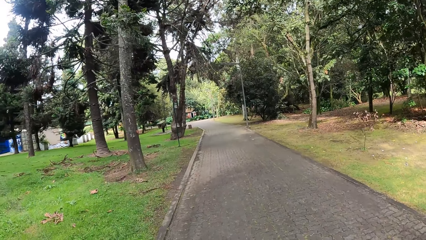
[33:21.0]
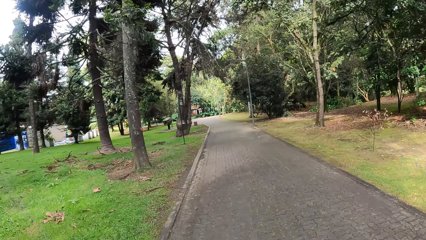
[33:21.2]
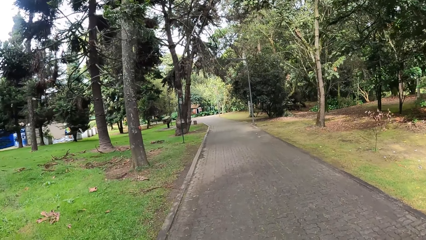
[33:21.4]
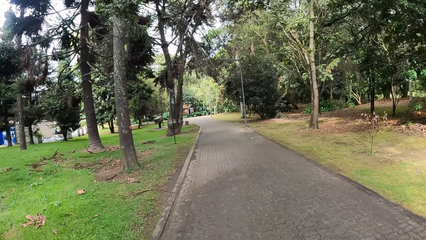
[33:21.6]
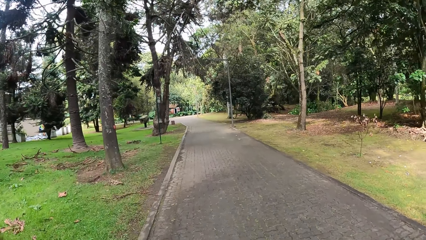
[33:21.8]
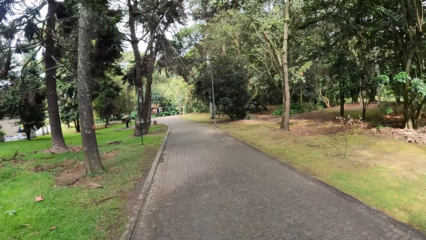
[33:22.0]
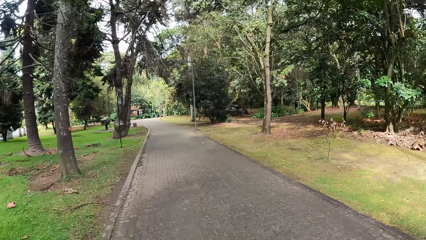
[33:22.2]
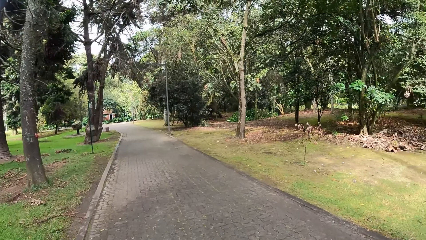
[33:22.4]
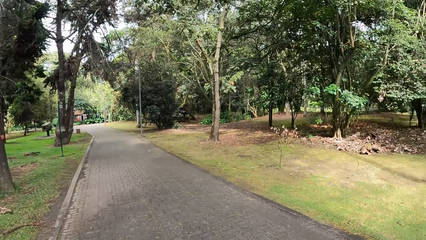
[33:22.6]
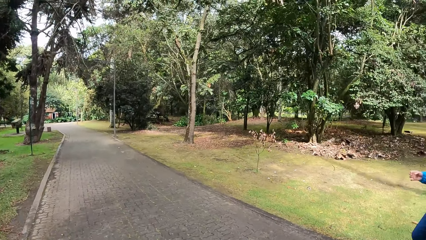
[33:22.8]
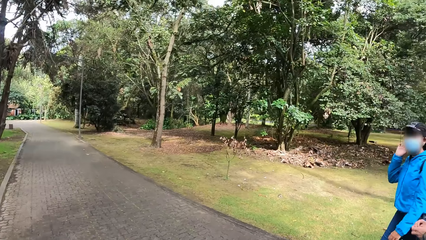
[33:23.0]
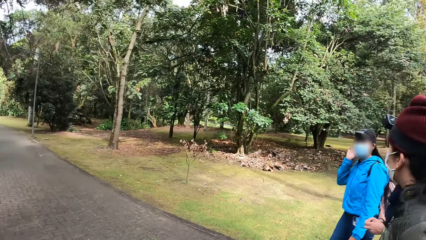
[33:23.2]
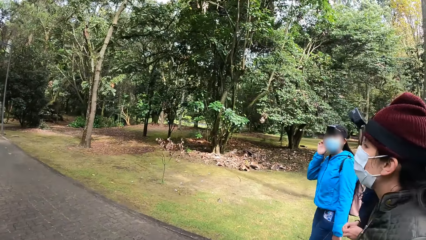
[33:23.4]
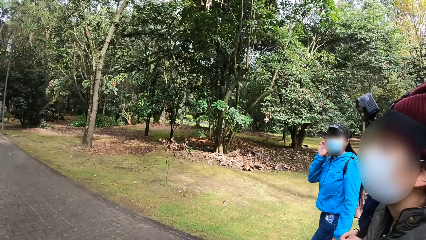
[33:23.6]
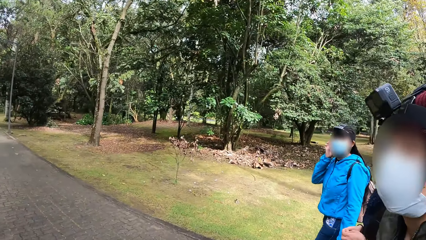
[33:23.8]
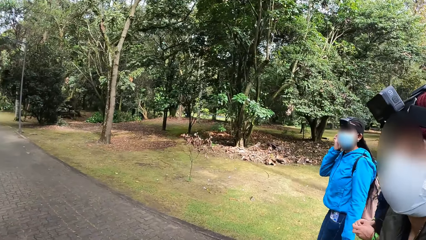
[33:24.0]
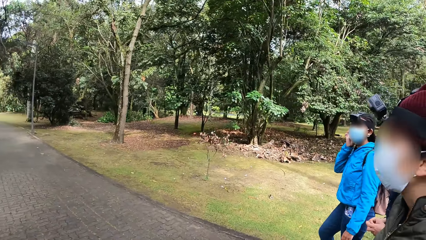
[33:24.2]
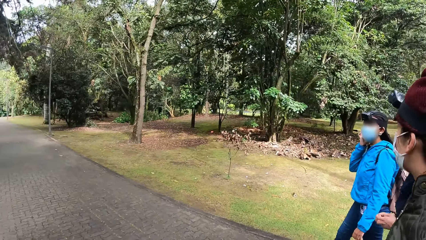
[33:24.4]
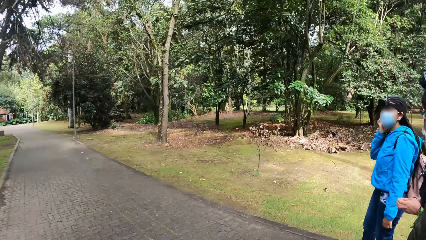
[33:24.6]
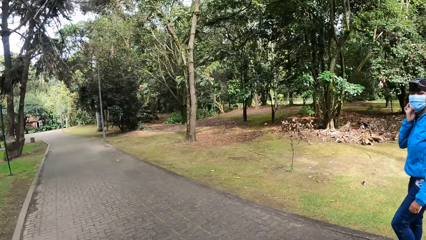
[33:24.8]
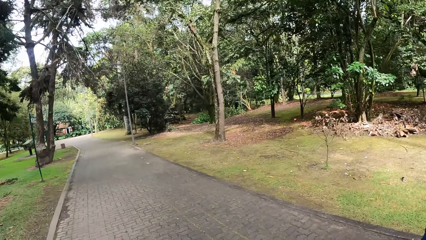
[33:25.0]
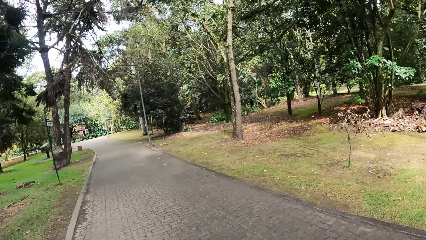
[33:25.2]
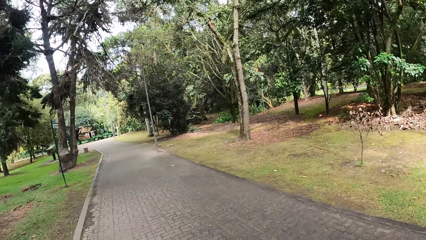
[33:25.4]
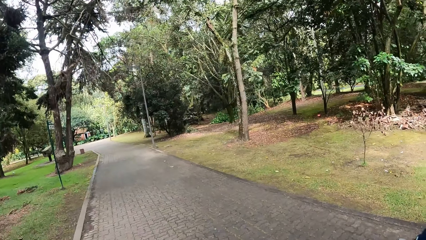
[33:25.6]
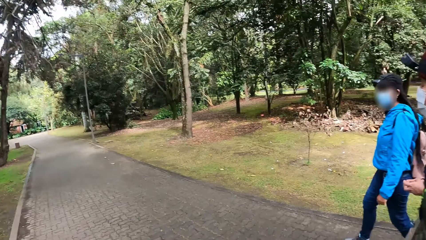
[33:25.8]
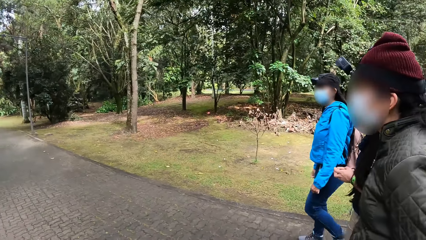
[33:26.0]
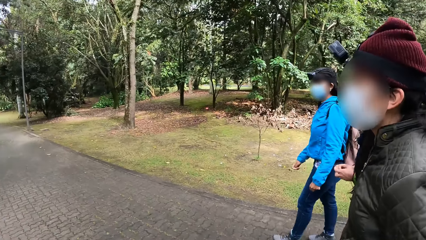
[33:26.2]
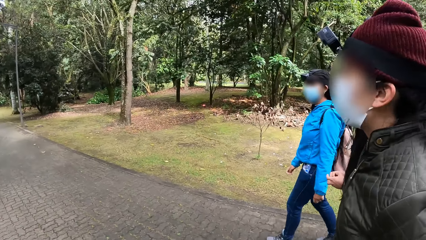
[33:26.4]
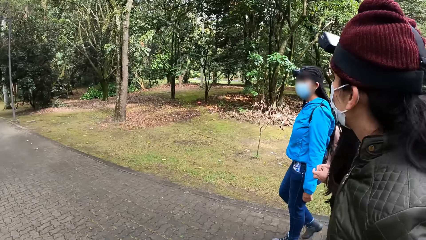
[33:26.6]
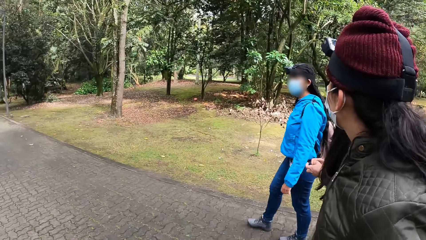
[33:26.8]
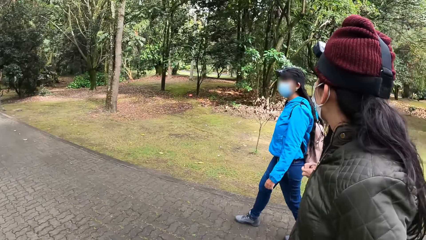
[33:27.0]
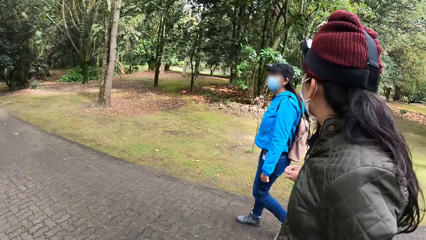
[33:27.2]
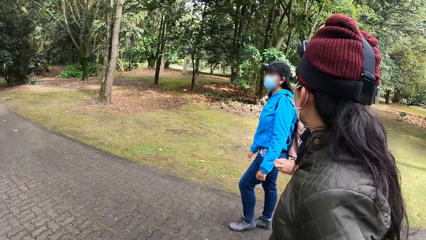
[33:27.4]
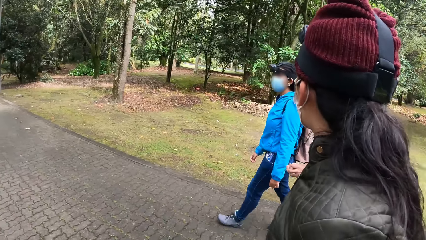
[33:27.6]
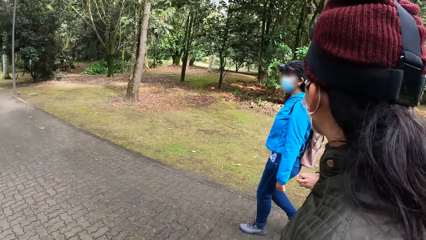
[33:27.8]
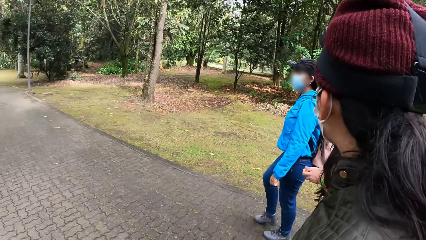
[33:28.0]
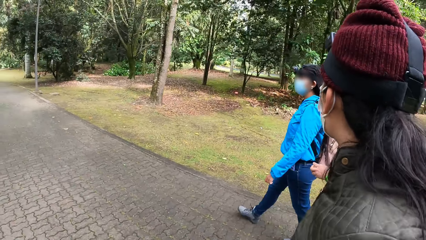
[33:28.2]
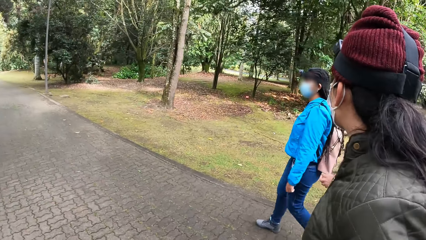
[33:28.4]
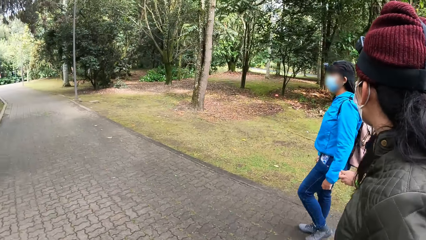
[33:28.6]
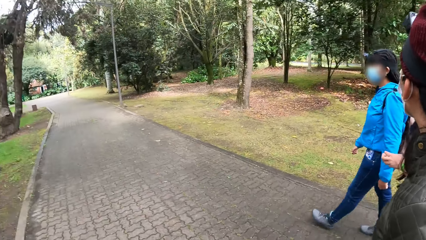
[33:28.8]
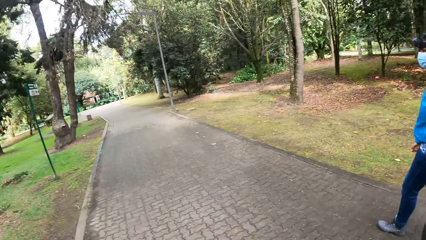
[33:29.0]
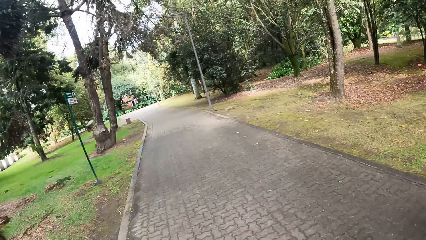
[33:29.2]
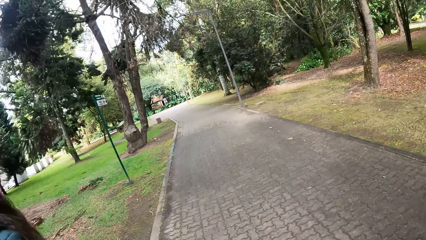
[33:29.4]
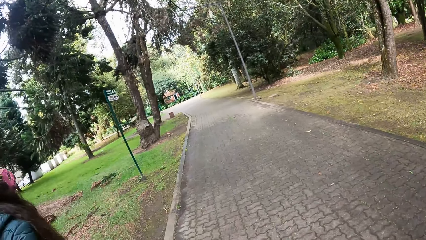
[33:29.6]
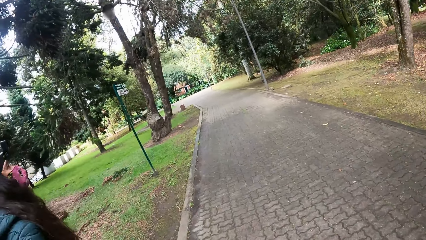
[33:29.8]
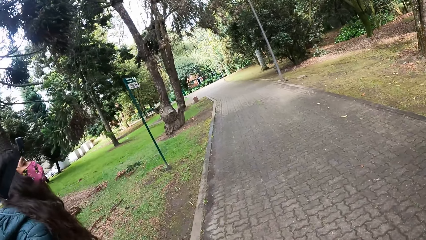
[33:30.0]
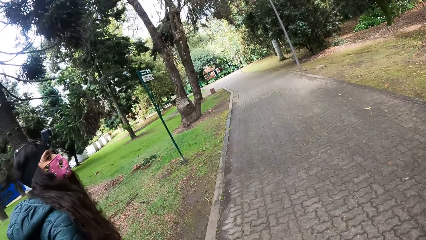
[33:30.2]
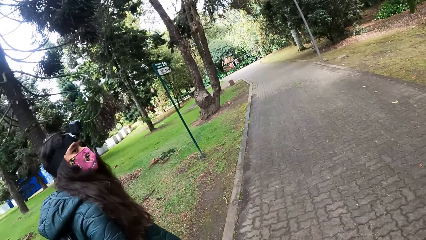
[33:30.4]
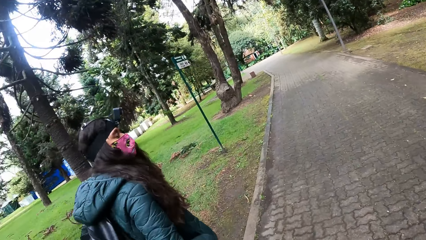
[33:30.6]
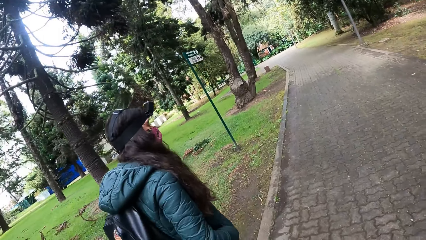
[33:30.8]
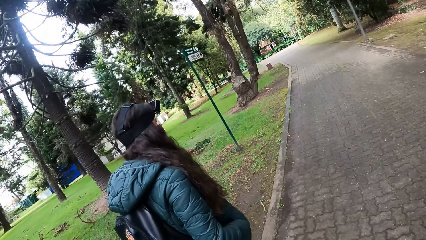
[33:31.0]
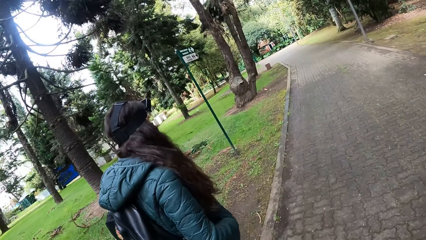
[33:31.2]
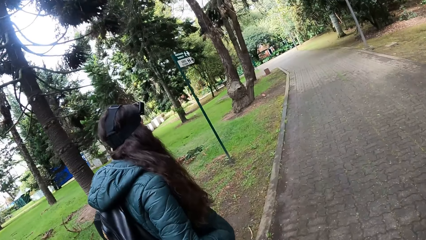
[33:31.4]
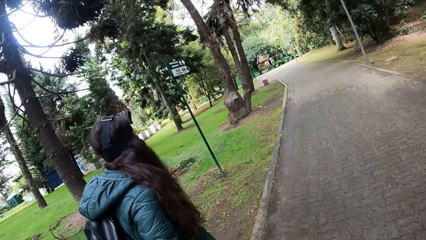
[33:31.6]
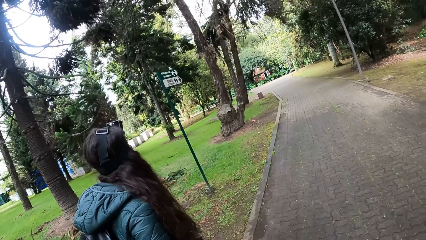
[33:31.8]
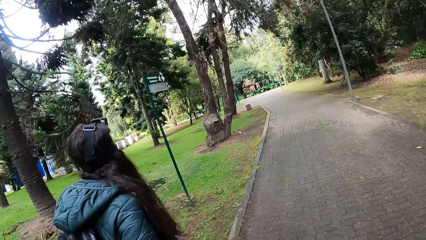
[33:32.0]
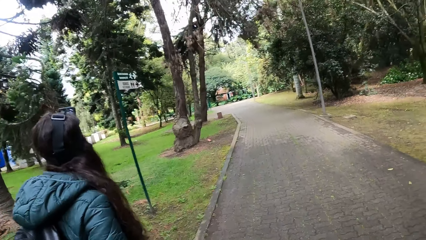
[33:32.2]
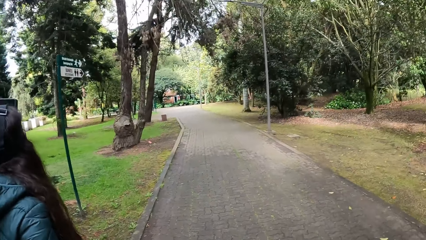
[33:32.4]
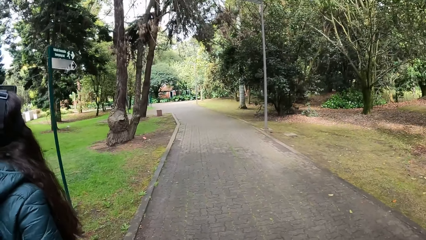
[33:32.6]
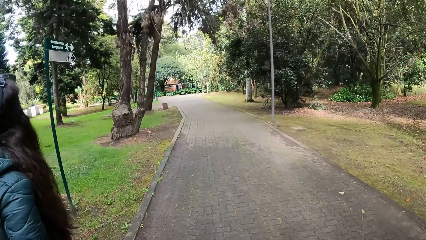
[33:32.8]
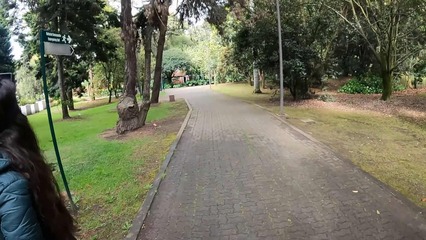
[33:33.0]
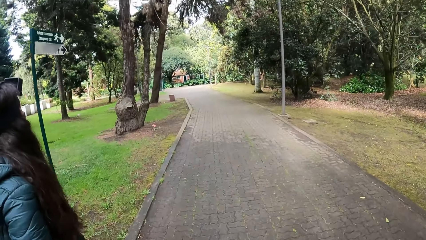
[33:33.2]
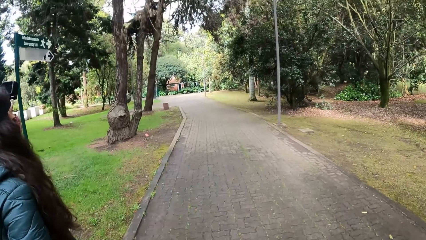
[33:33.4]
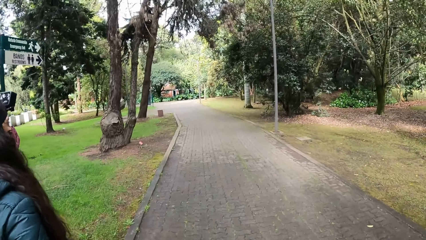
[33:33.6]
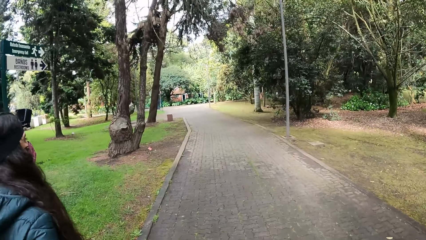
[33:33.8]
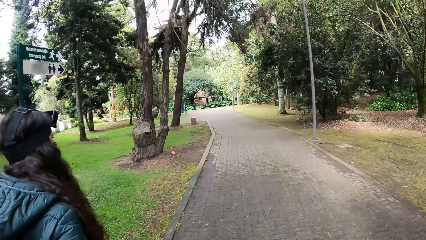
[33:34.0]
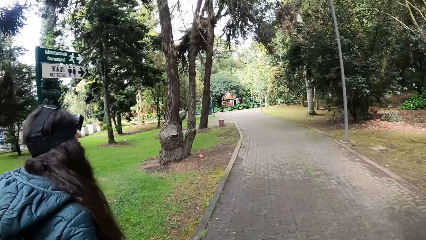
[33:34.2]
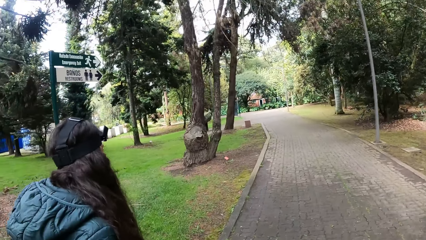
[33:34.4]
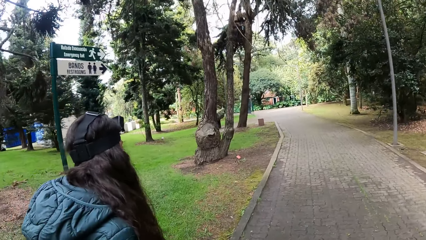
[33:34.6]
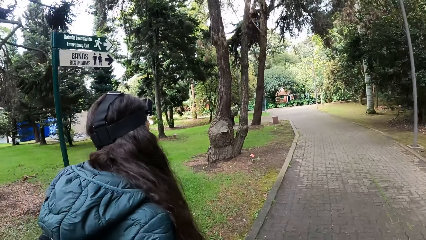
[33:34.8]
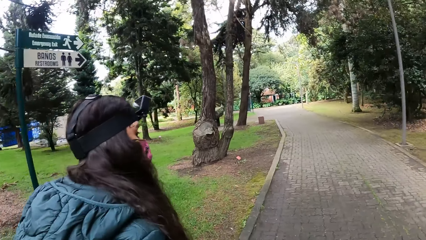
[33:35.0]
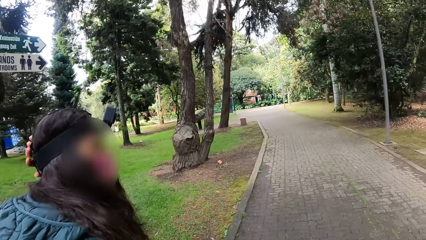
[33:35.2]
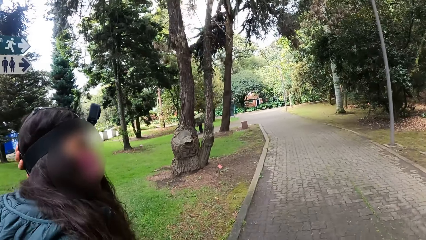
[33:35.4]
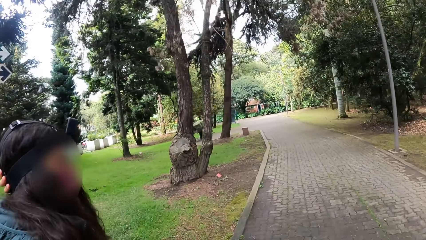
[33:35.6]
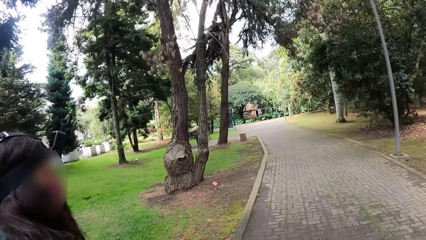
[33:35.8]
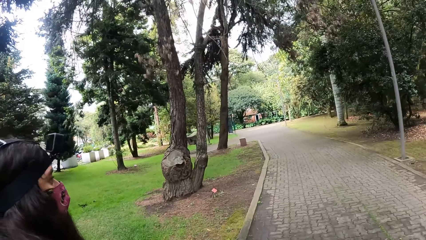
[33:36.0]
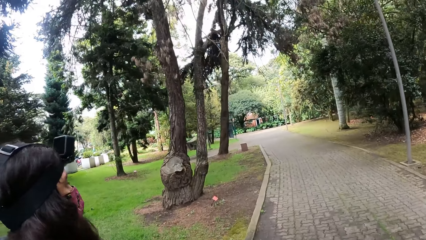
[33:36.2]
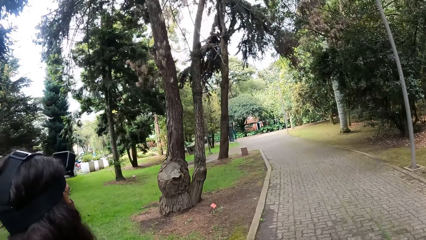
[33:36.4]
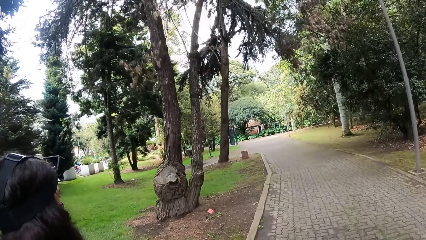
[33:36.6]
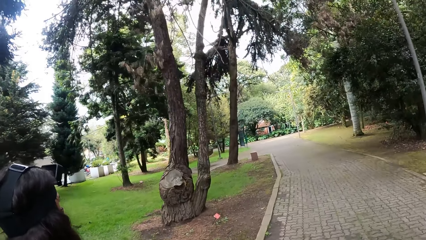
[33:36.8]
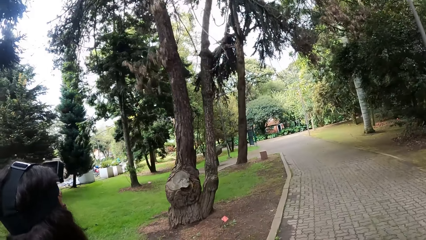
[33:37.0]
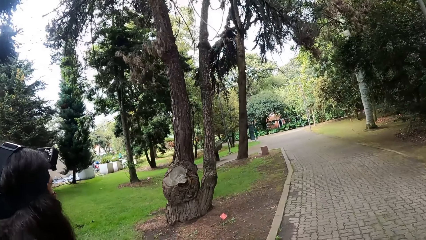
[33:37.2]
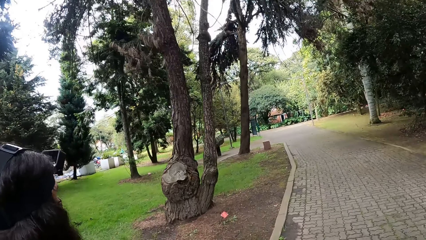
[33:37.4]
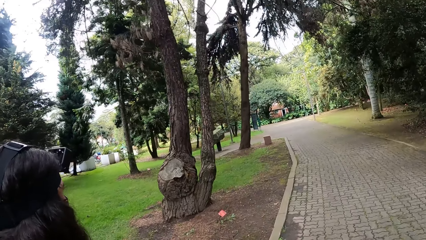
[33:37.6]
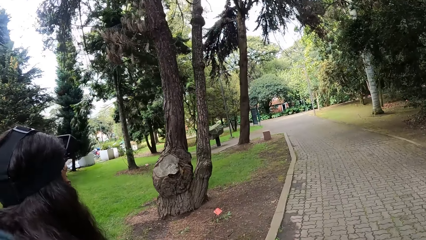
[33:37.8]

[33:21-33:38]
The woman touches her right ear with her right hand. She holds her ear. Another woman adjusts the camera on her head with her left hand.
